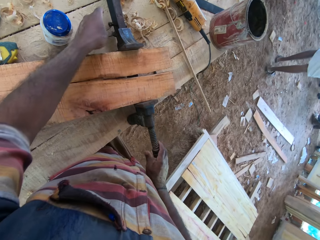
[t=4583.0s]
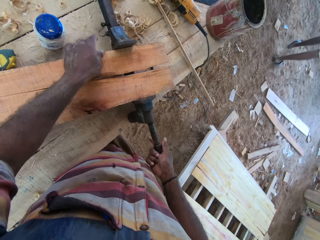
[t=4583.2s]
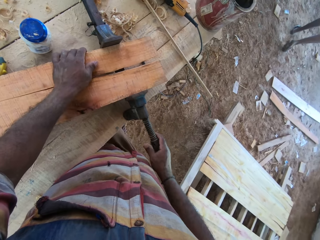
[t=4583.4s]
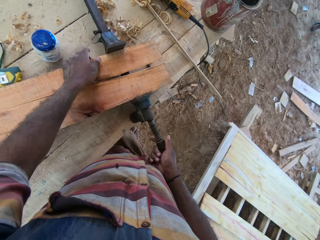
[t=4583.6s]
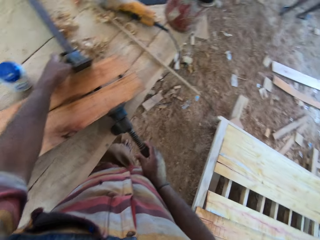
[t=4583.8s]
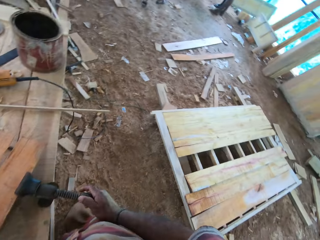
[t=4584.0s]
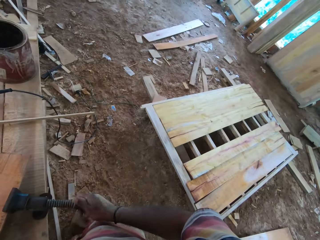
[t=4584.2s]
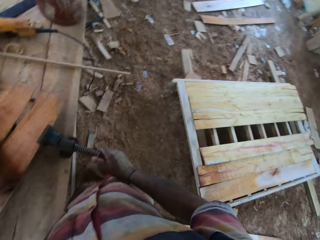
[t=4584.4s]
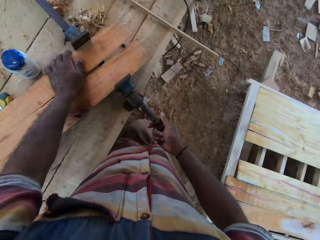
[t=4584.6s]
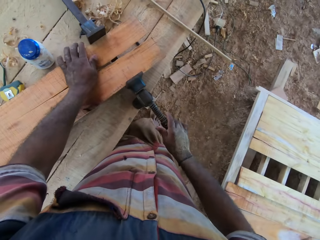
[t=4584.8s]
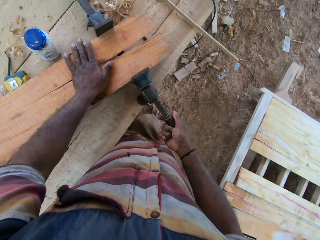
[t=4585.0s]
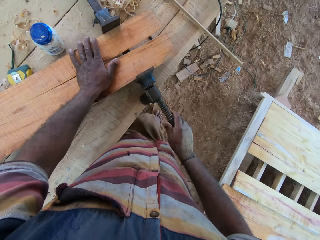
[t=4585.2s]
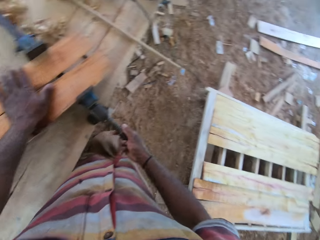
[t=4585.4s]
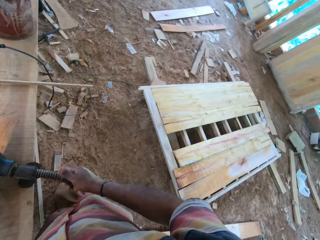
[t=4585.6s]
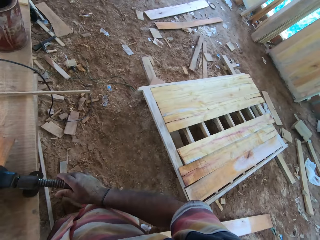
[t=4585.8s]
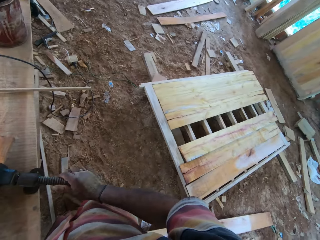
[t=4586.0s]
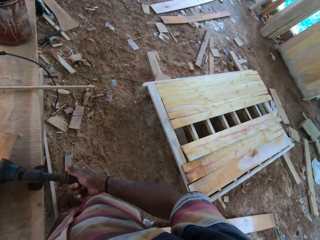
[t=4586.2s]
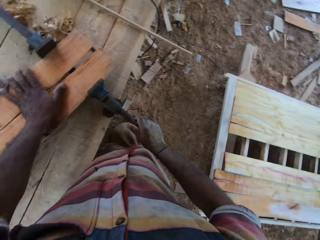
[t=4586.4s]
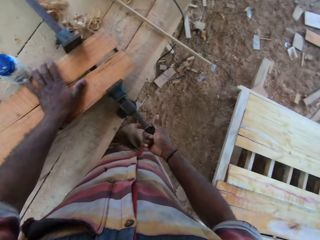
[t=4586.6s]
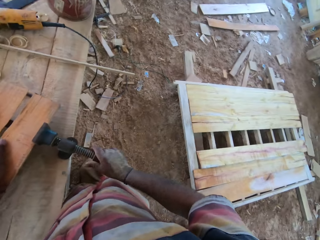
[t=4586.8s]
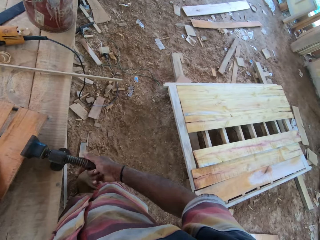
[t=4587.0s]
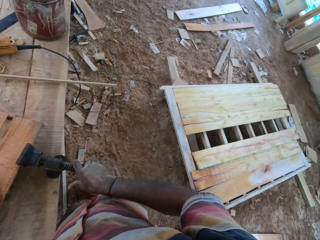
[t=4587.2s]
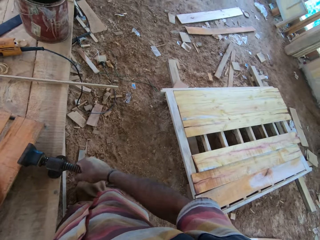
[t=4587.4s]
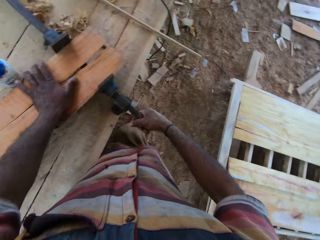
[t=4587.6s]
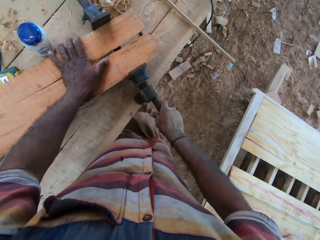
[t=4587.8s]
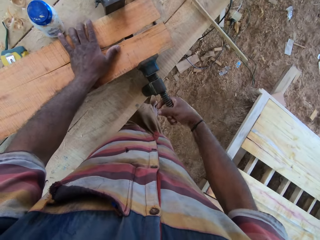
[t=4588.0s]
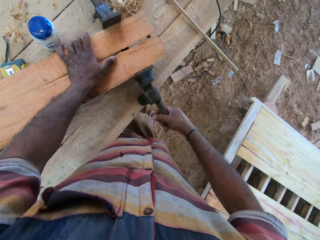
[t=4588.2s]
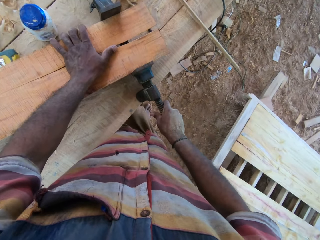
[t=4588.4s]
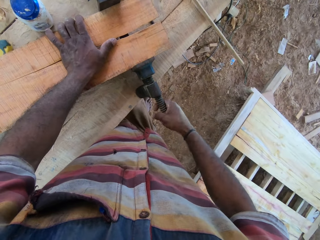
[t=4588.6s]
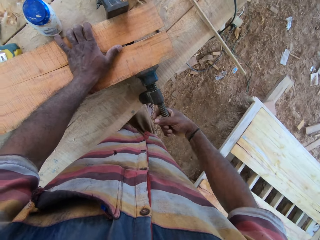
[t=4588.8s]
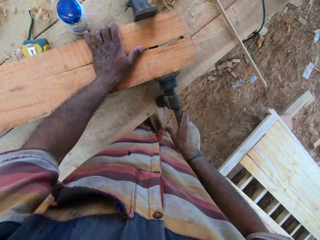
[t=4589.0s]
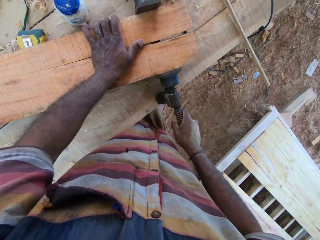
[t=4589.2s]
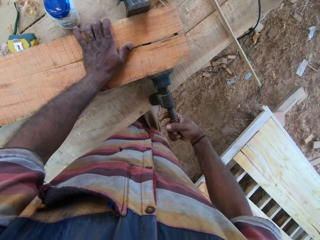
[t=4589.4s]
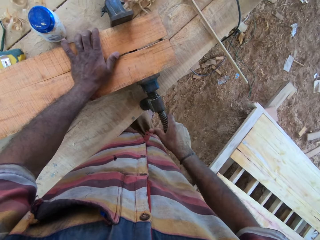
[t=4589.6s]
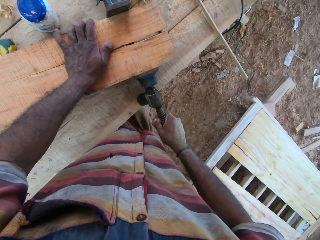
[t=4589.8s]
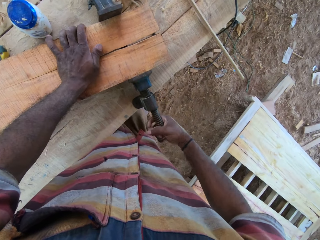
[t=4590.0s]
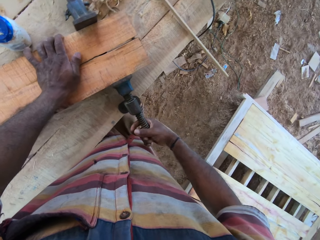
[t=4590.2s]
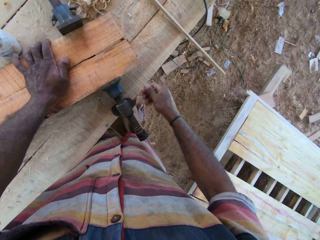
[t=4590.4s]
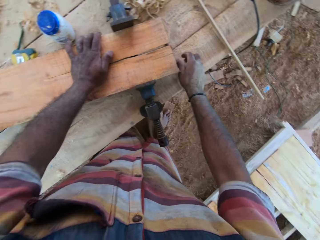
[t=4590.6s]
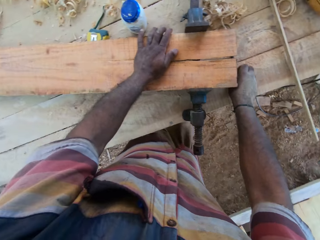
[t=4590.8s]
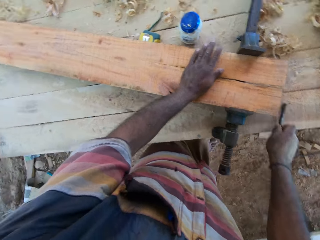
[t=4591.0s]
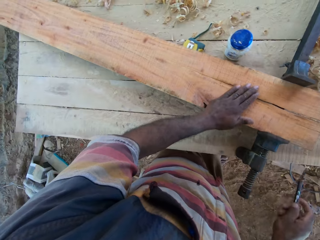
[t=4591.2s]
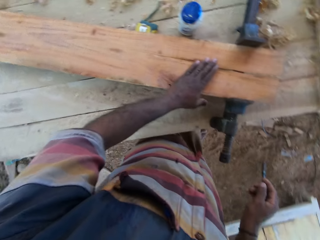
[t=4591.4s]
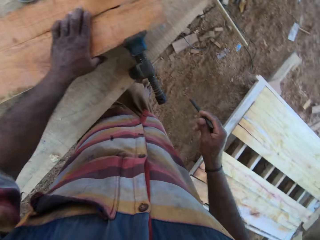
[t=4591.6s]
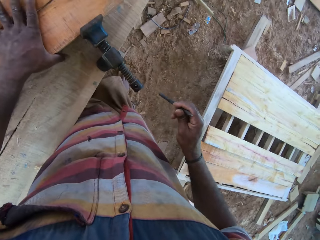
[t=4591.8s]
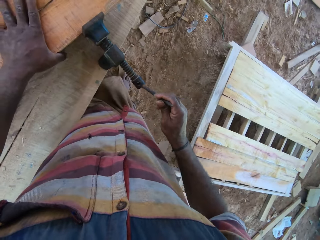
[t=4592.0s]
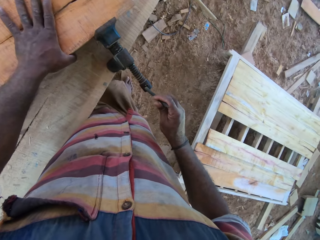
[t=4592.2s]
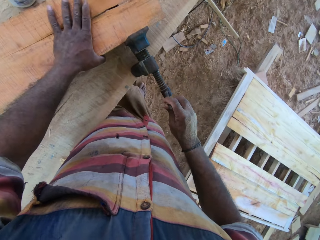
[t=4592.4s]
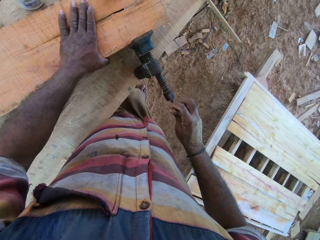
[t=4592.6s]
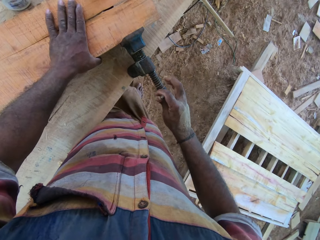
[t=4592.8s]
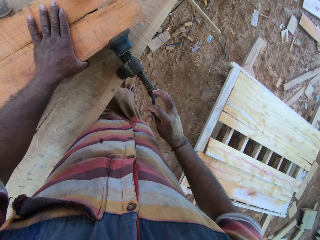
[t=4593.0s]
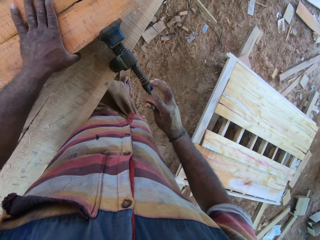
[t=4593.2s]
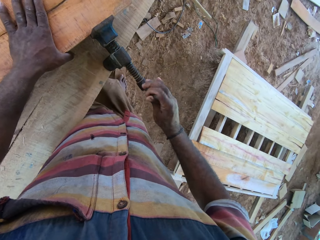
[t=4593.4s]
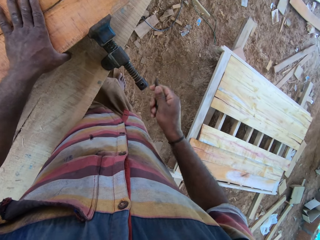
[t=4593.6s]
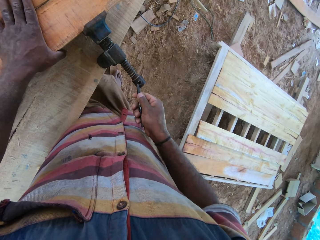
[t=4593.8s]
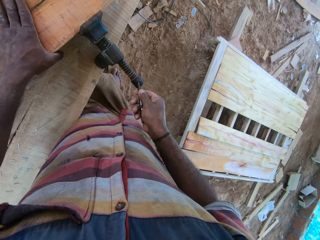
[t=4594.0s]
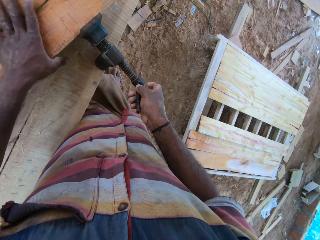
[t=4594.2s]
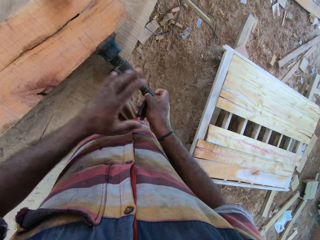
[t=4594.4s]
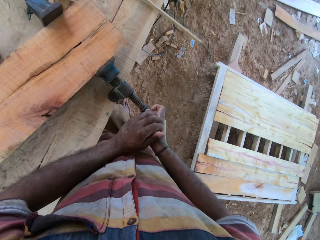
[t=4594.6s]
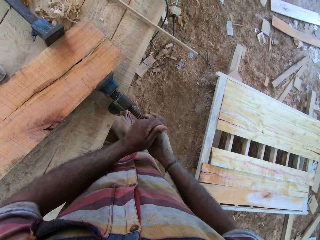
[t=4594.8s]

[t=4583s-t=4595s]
The camera wearer fixes the piece of metal on something. They turn the knob. They pick up the metal rod. They fix the metal rod on the metal.

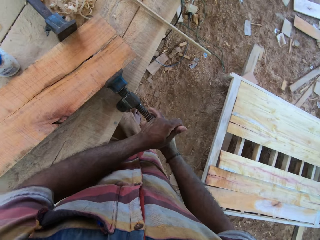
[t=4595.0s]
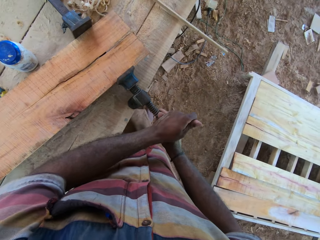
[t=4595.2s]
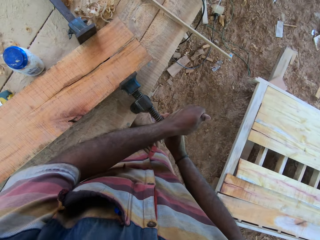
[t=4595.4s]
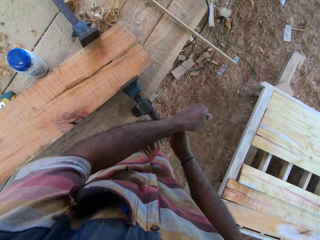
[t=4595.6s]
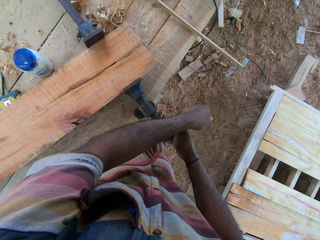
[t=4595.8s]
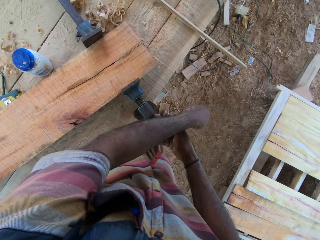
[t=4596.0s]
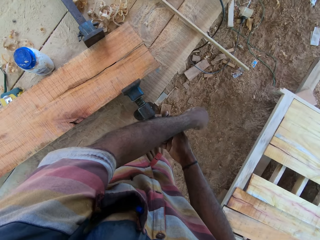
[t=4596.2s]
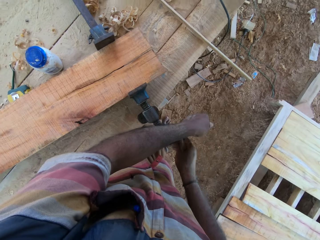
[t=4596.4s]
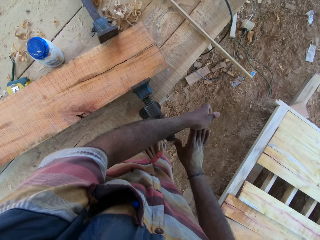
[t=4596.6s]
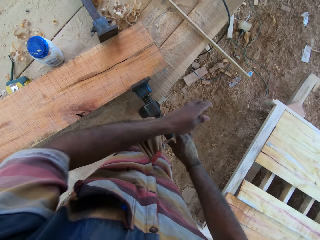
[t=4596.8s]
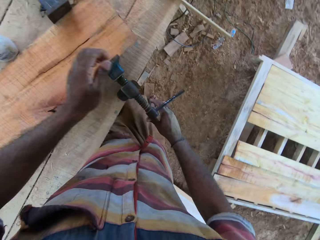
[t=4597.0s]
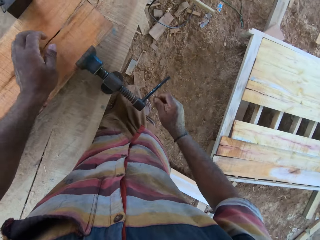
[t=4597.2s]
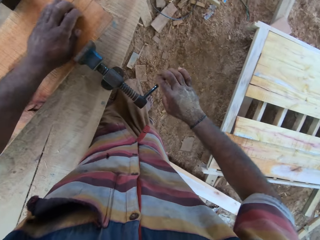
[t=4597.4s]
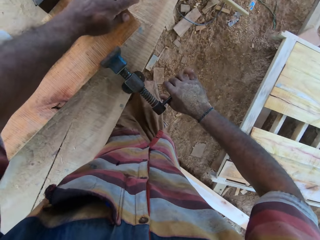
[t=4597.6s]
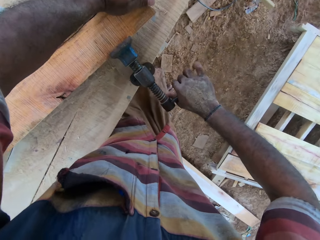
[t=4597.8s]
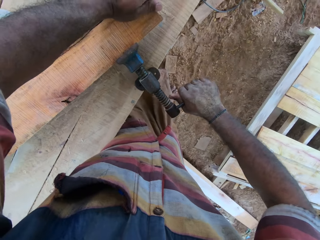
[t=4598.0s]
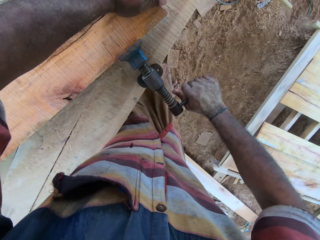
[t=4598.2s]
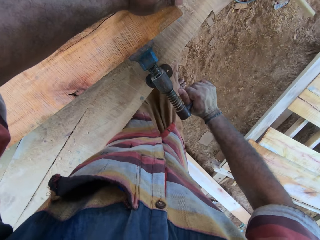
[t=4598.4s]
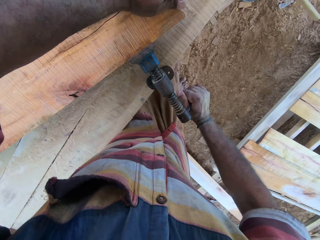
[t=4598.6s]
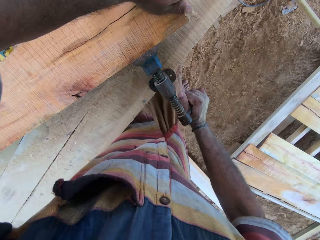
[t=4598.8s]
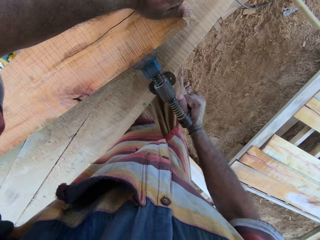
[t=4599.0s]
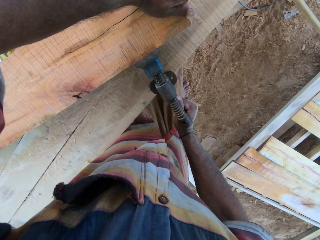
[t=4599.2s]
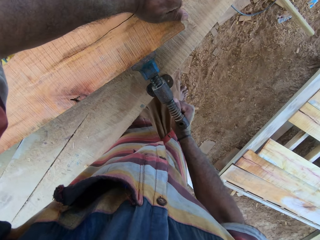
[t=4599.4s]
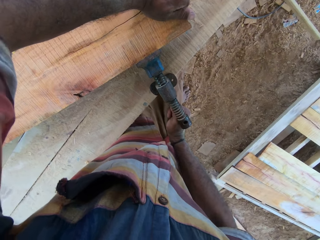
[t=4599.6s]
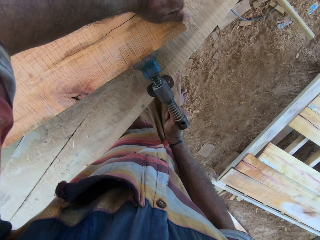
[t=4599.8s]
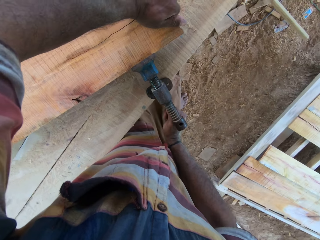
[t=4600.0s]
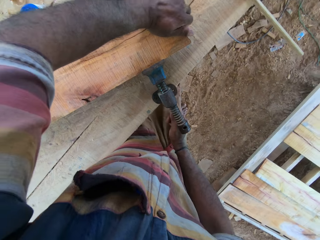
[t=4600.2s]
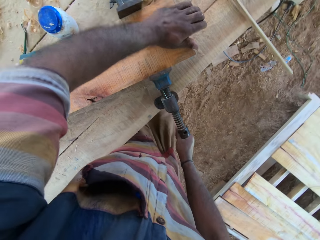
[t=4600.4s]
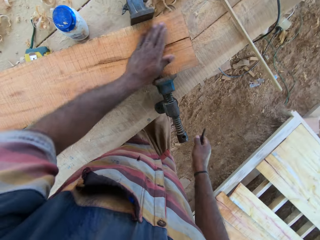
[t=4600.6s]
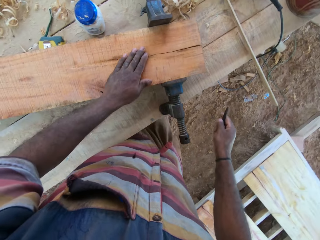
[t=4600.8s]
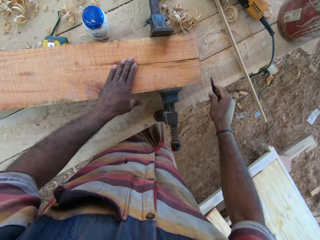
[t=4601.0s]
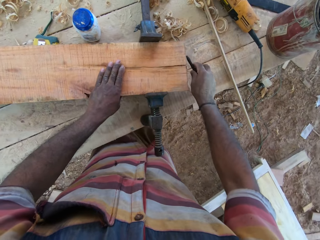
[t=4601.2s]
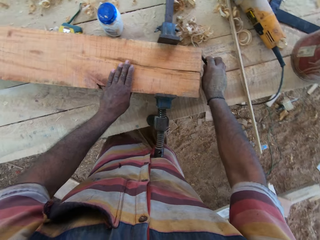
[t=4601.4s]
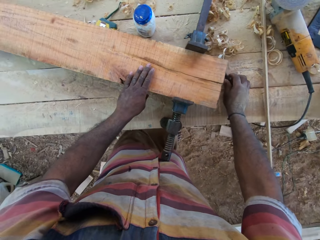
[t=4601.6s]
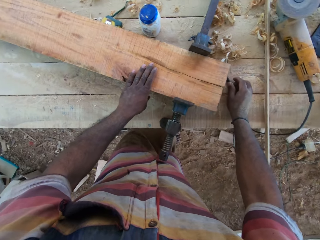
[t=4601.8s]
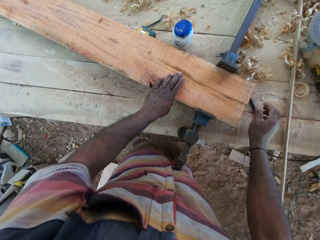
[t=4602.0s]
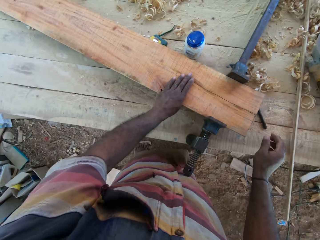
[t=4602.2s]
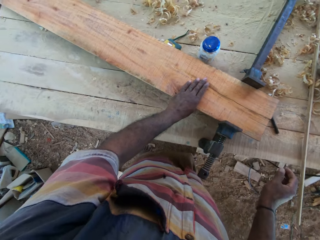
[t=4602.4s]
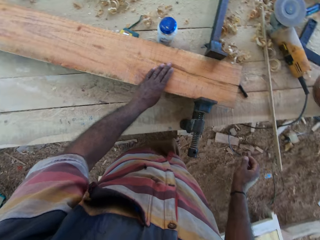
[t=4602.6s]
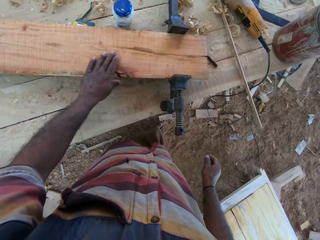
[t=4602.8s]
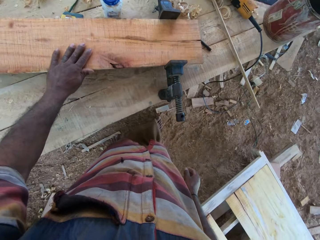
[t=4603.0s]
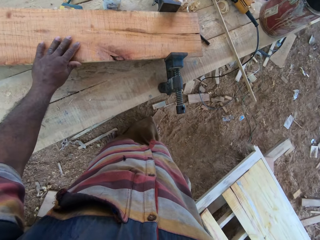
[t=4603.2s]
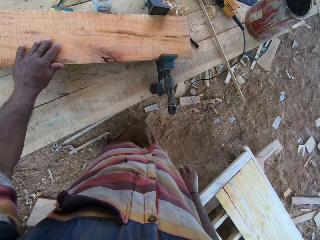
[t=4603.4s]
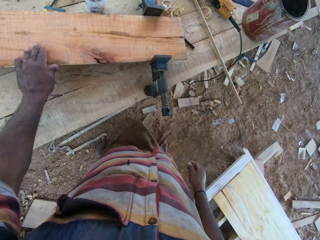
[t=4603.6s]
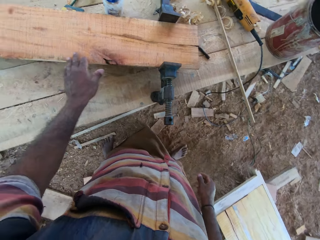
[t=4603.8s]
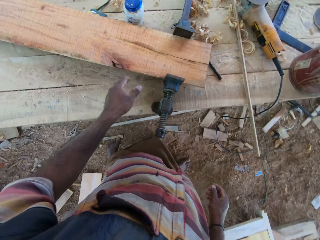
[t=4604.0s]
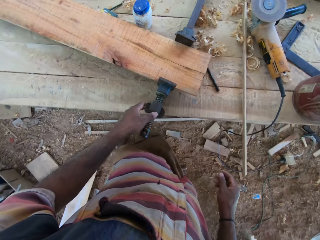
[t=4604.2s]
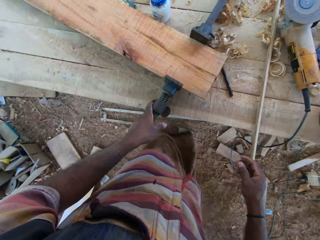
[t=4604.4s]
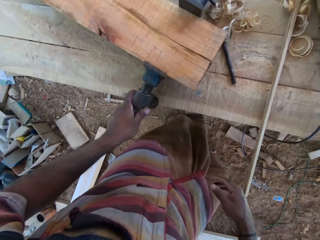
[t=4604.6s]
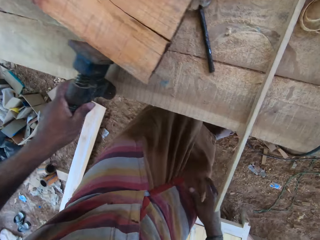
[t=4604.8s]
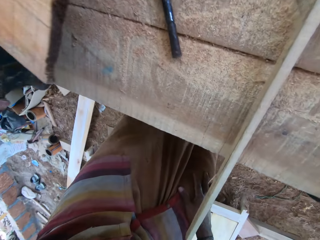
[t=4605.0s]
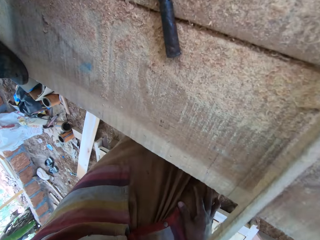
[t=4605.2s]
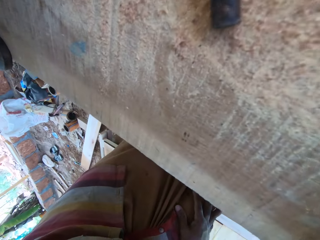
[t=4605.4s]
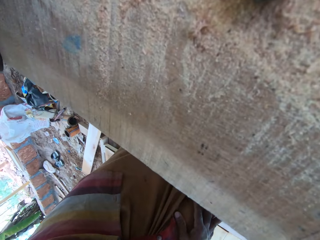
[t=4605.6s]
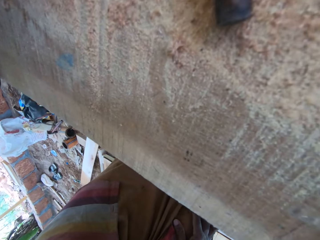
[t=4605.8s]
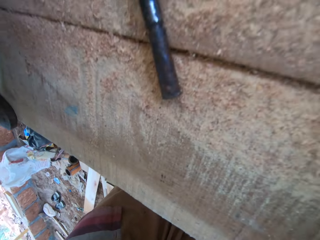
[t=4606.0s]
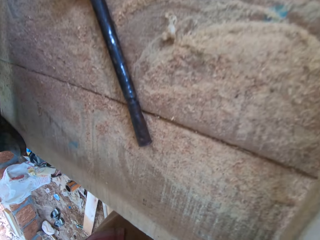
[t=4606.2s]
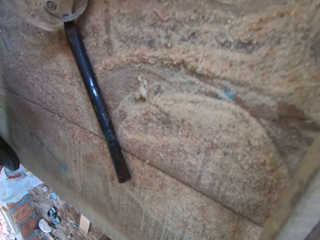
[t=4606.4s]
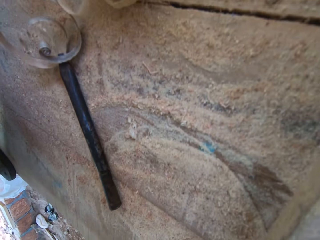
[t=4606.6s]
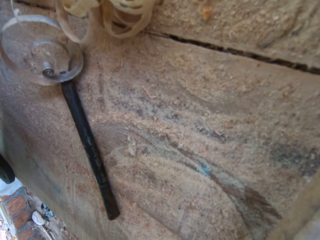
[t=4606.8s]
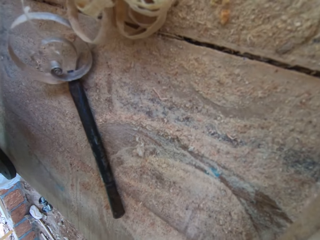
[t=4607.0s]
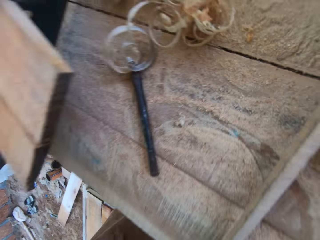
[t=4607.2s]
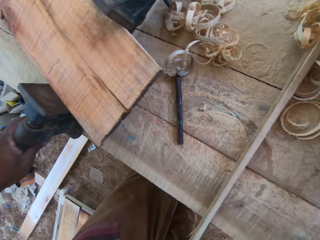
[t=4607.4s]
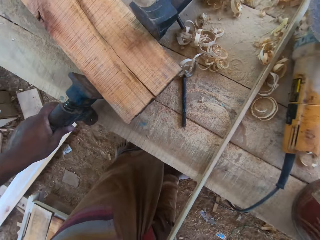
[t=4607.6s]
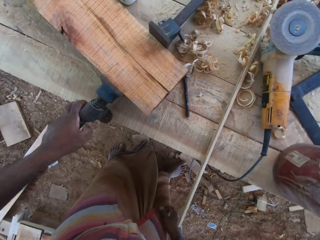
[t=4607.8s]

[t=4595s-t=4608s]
The camera wearer tightens the metal. They put the hand on the wood. They tighten the metal. They place the metal rod on the table. They put the hand on the wood. They hold the metal handle.
